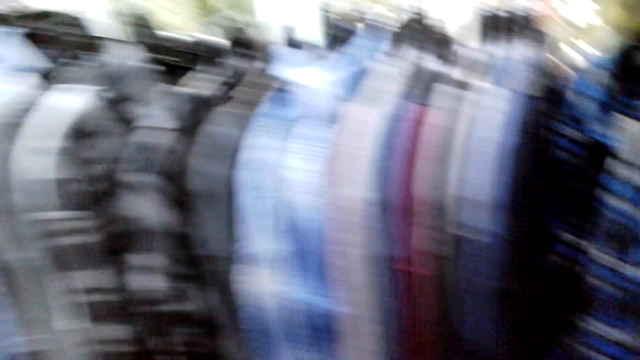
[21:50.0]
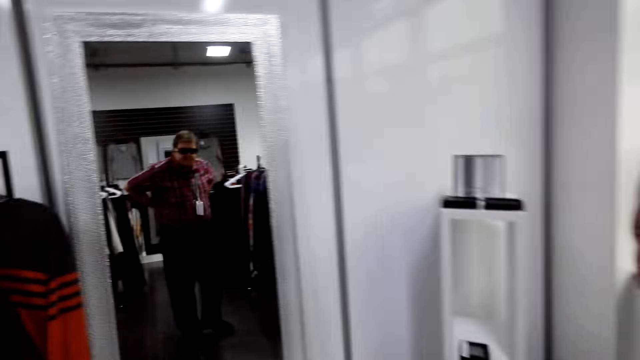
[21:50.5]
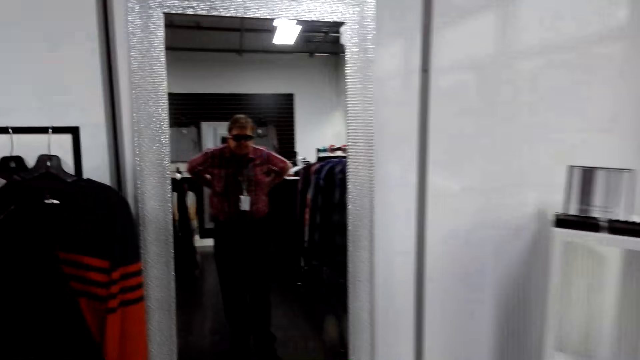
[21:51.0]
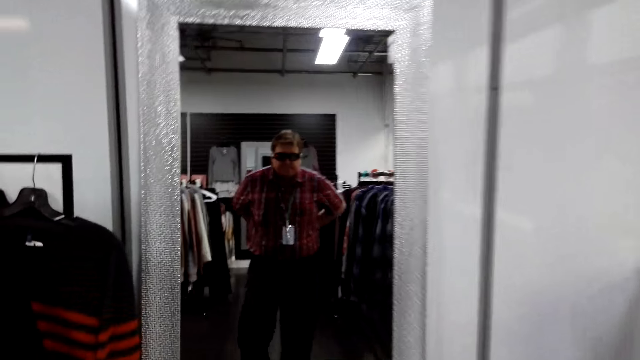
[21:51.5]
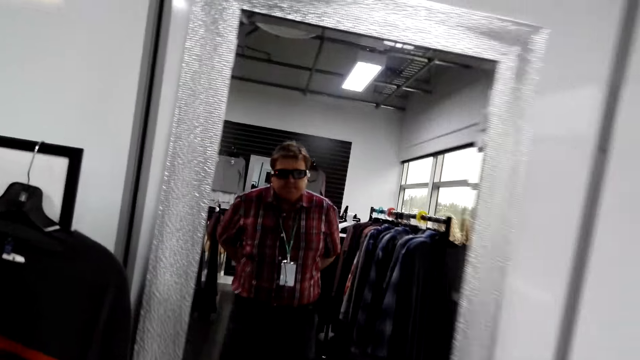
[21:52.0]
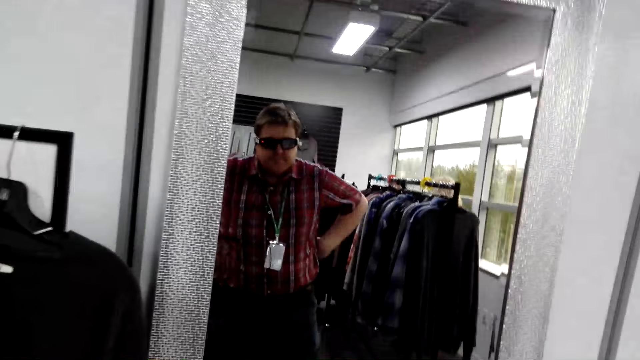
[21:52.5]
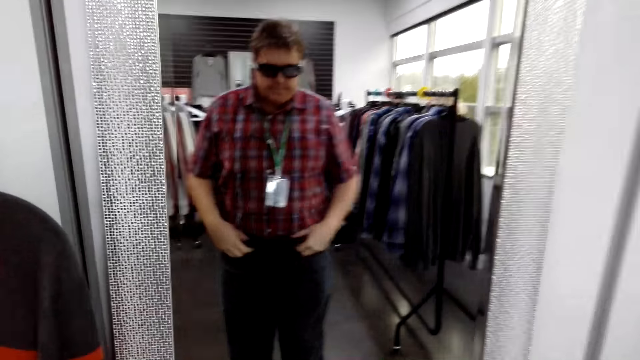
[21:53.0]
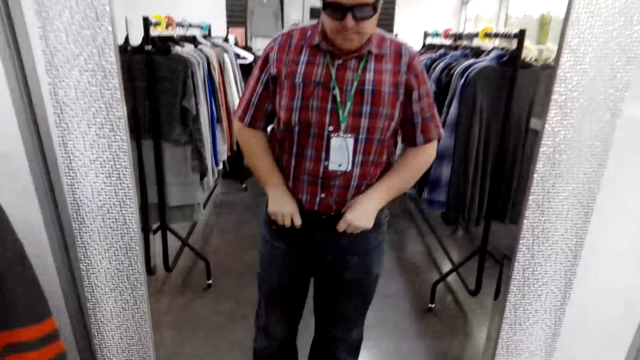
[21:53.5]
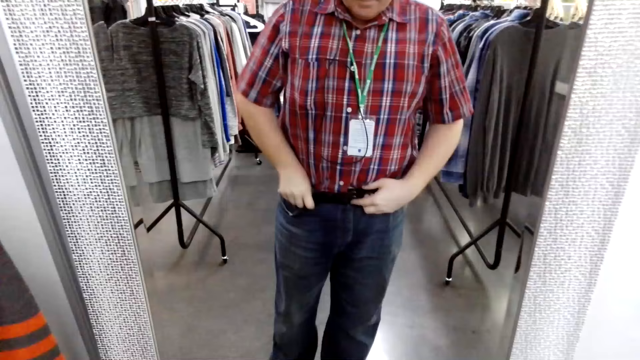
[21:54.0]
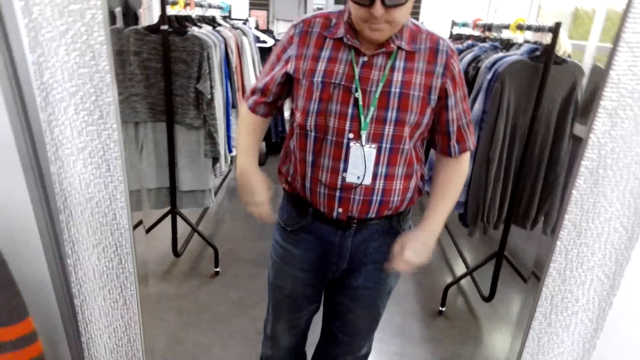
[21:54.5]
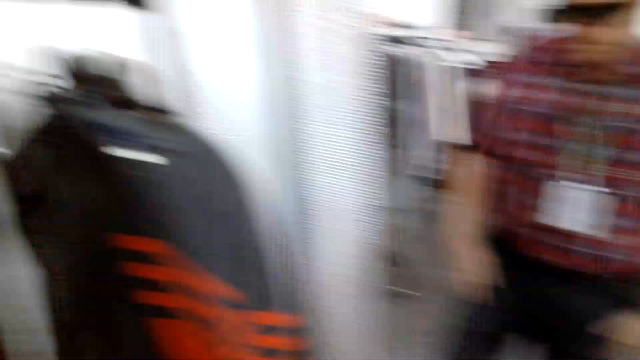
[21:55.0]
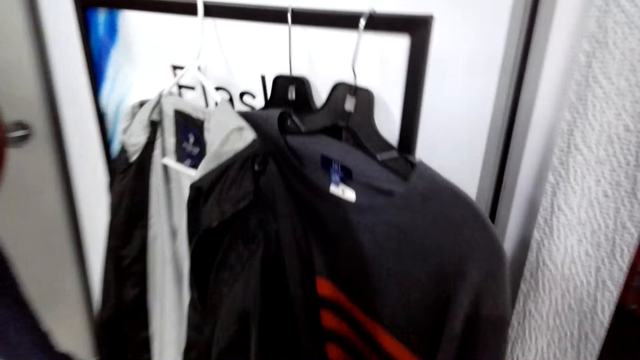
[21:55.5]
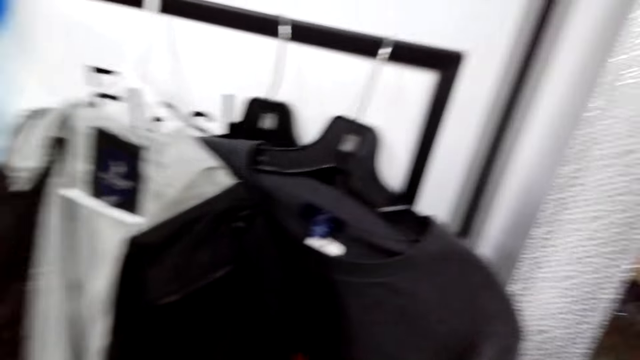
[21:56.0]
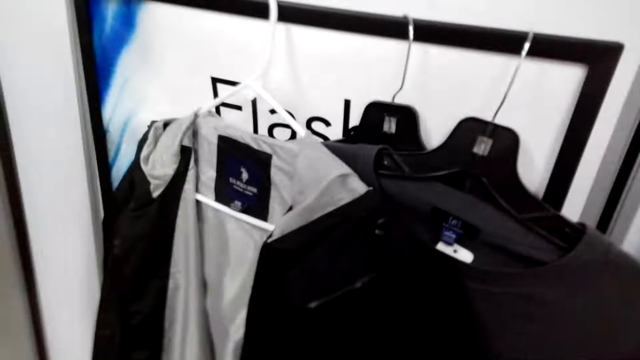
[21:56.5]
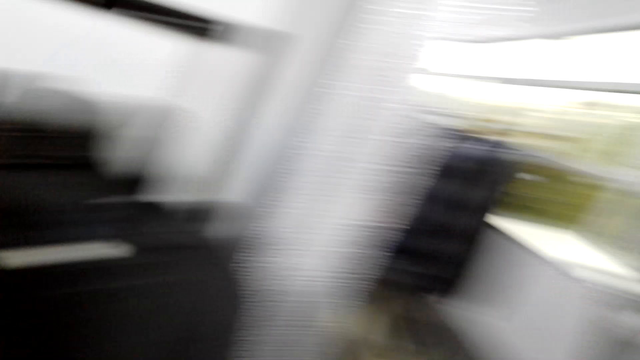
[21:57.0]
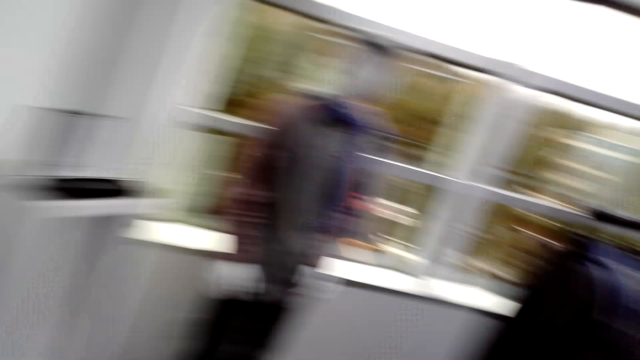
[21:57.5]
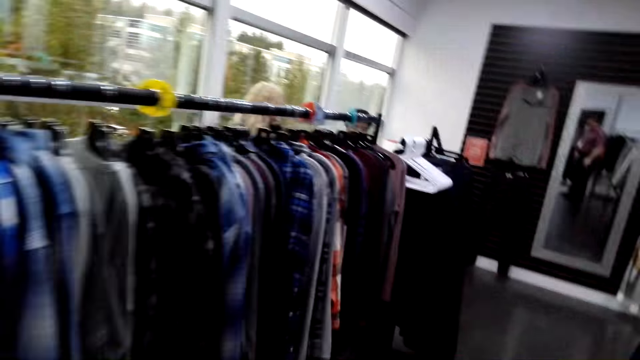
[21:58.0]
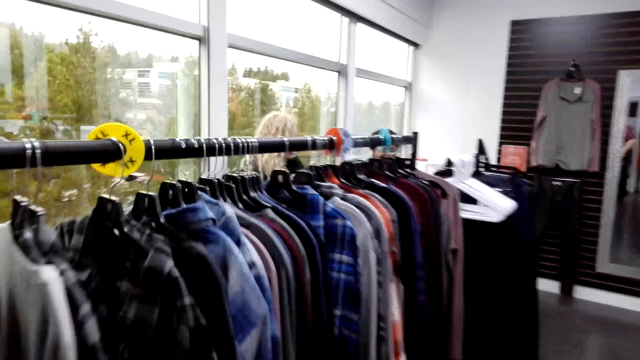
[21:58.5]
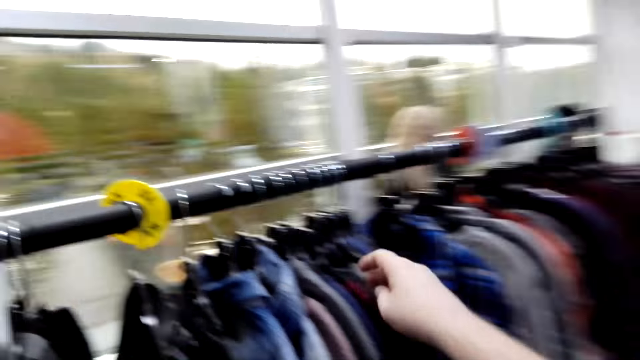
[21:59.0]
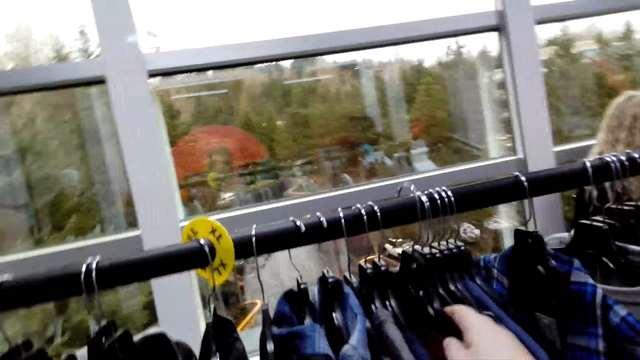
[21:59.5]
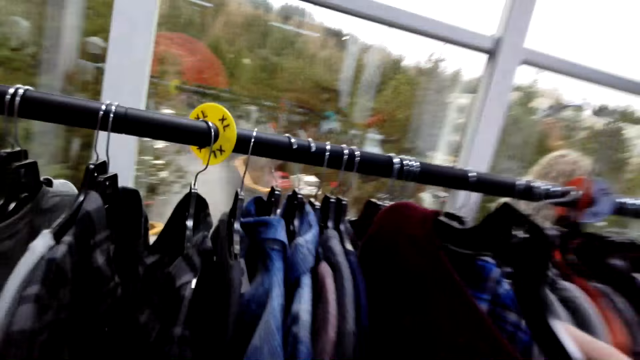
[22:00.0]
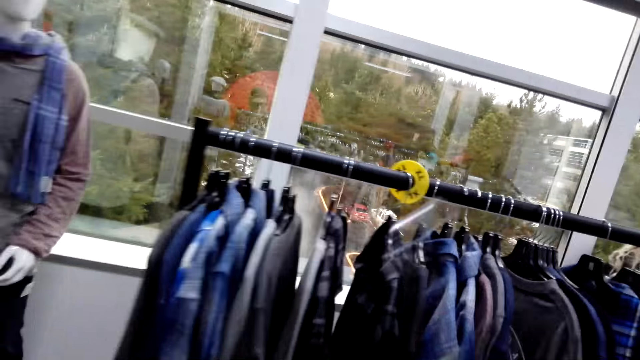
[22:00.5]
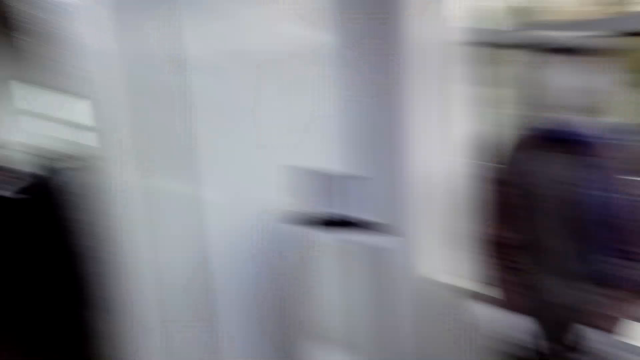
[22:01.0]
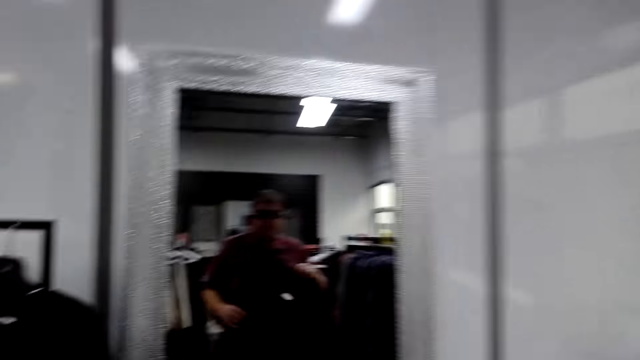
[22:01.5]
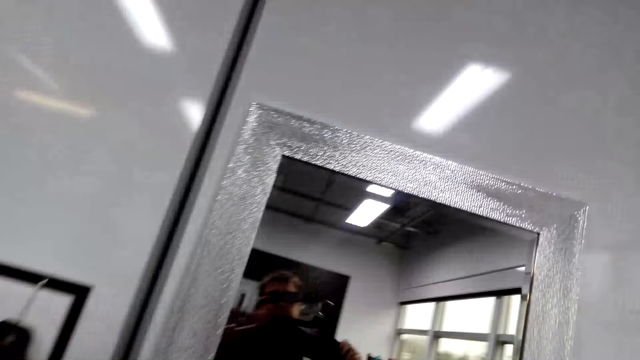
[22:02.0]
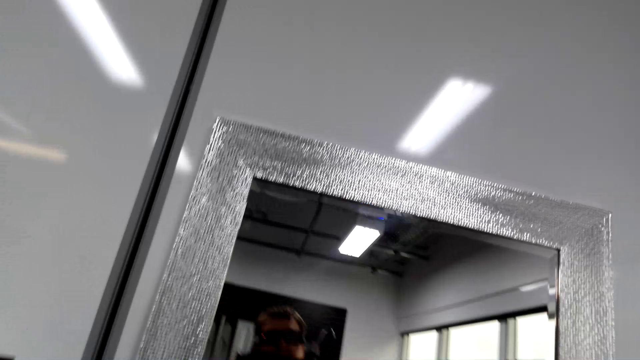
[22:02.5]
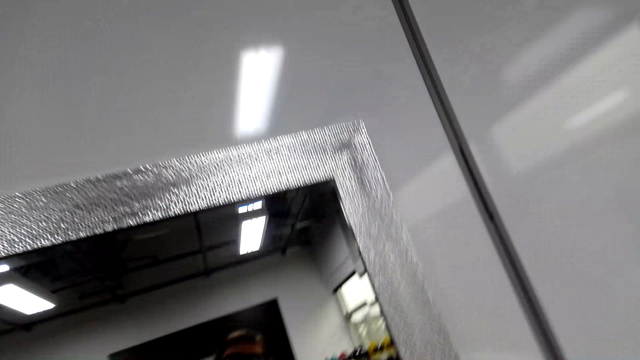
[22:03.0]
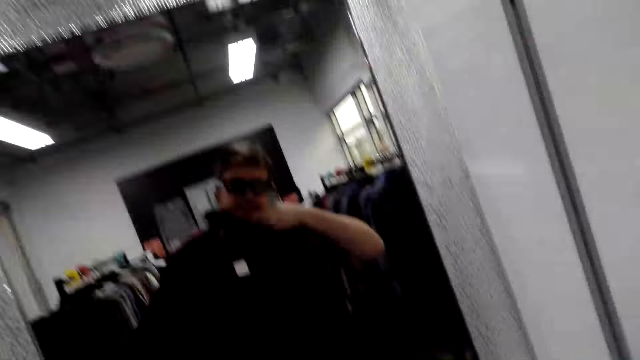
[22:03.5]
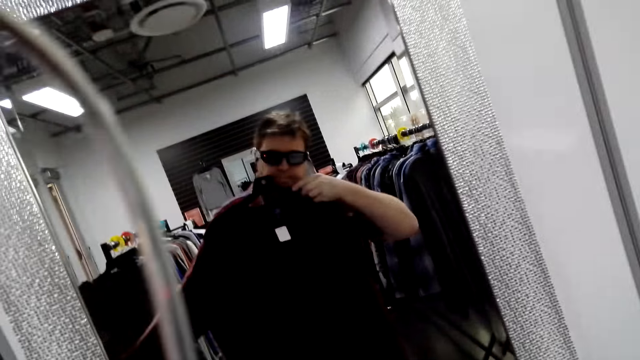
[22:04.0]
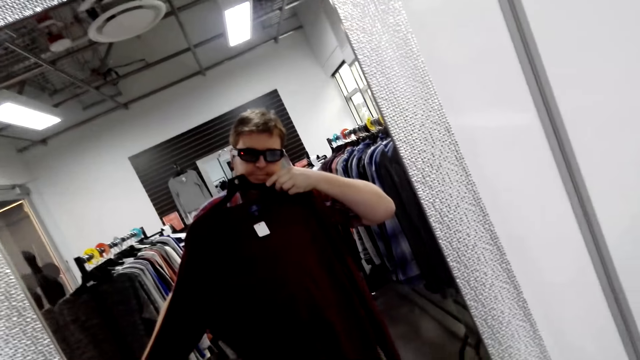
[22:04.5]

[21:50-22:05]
The camera wearer moves towards the mirror and looks at himself in the mirror. He moves towards the board. He stares at the clothes. He walks towards the rack. He removes the hanger or cloth from the rack. He moves towards the mirror and looks at himself in the mirror.

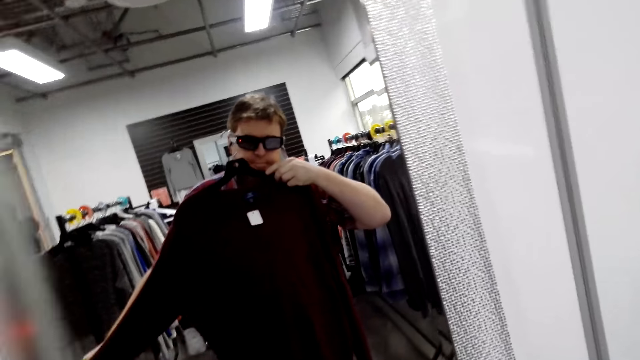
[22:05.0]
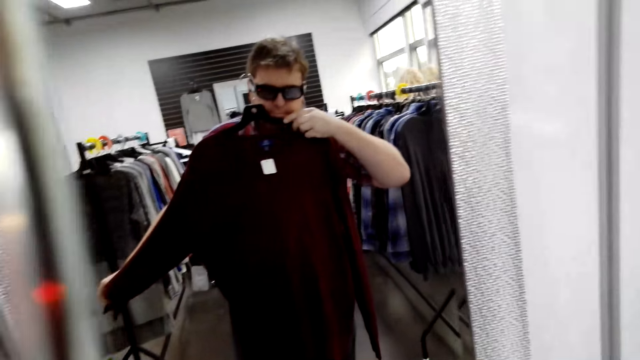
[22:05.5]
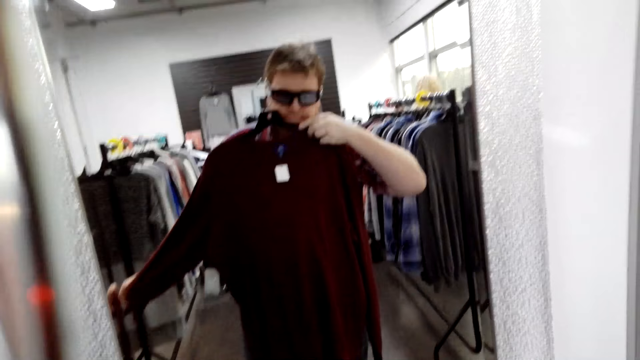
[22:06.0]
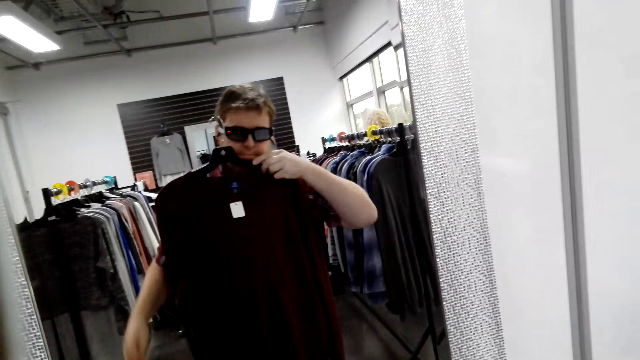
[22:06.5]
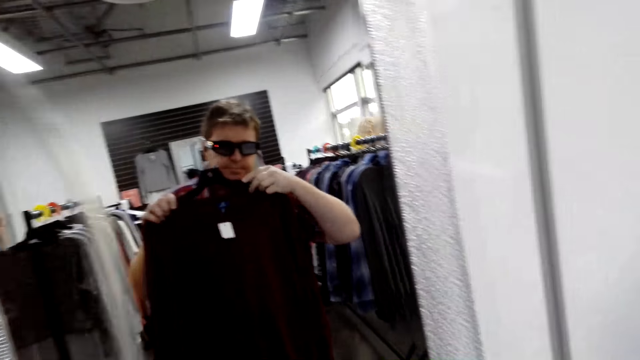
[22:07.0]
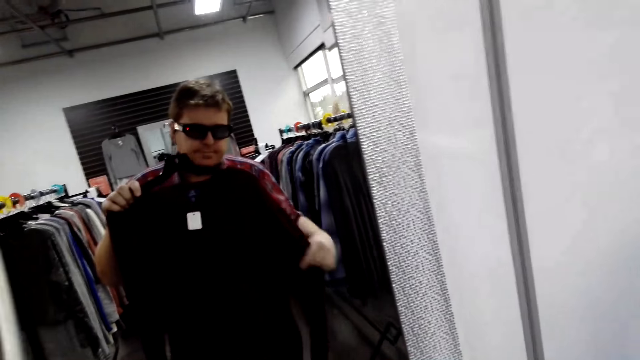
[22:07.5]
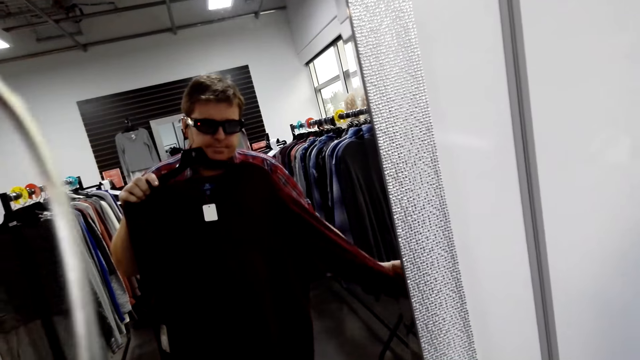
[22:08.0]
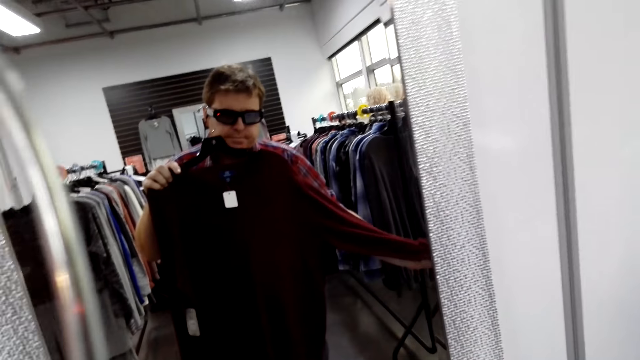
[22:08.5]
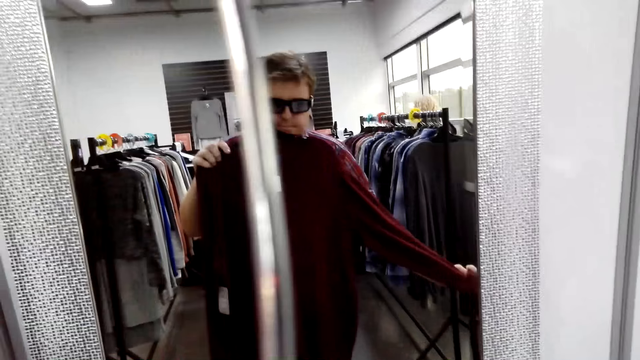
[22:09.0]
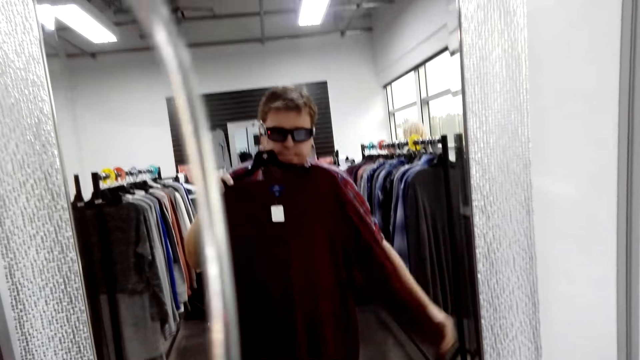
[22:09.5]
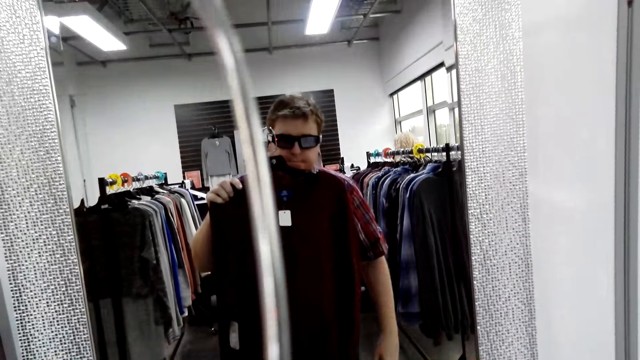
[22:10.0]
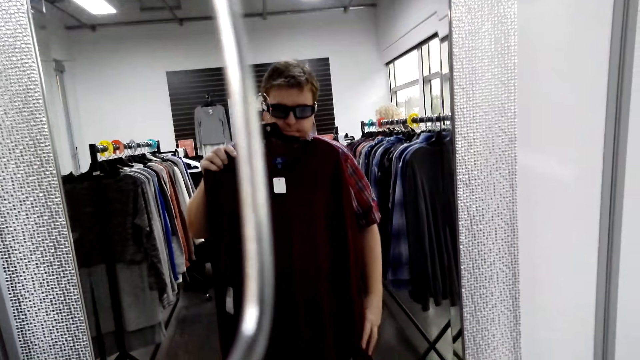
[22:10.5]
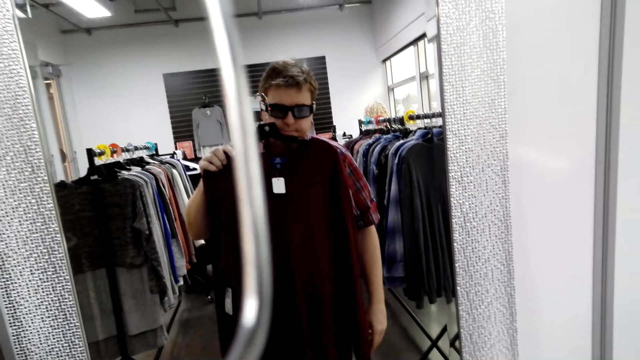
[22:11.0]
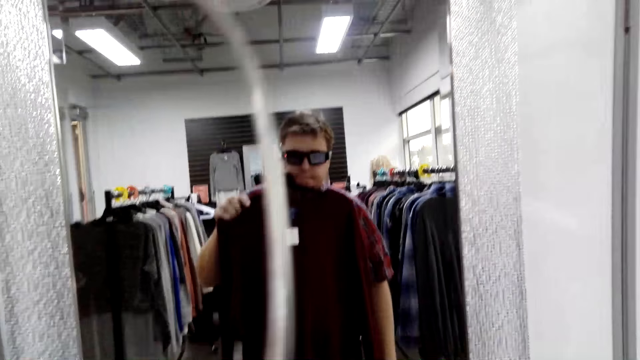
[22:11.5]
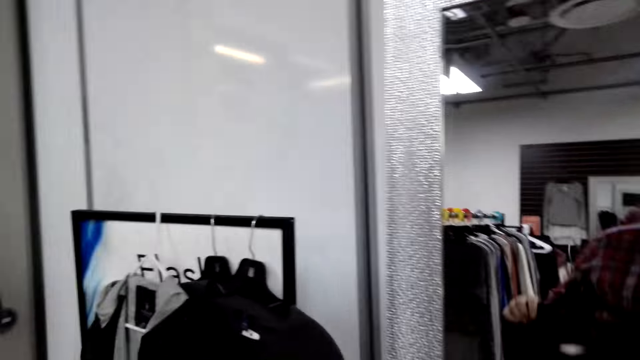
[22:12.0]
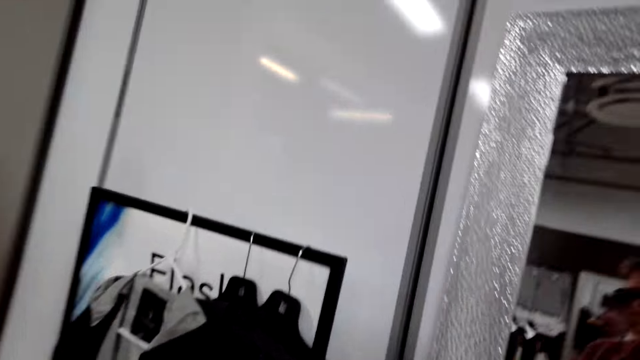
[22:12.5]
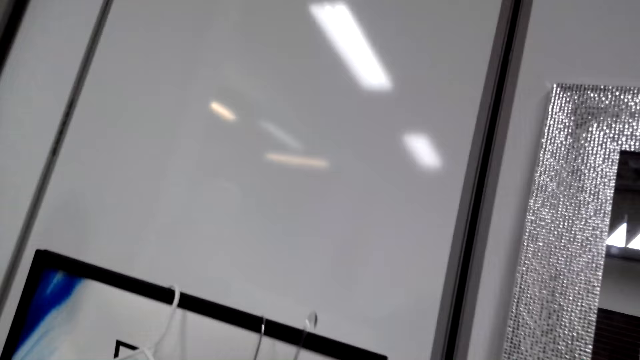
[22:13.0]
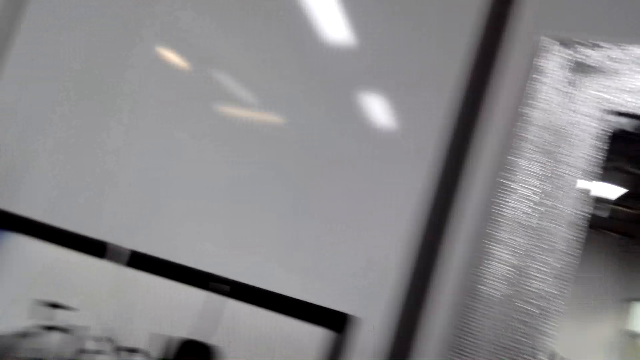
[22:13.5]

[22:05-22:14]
The camera wearer moves towards the board. They remove the hanger or cloth from the board. They move towards the mirror.
